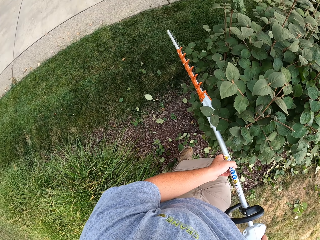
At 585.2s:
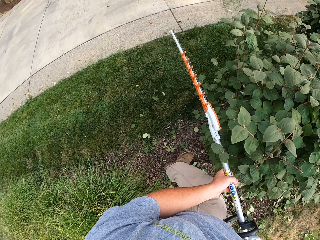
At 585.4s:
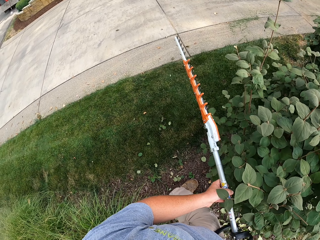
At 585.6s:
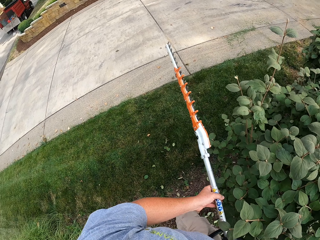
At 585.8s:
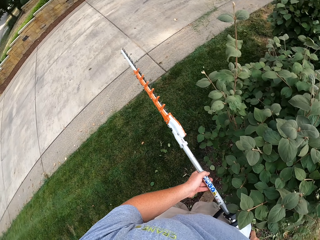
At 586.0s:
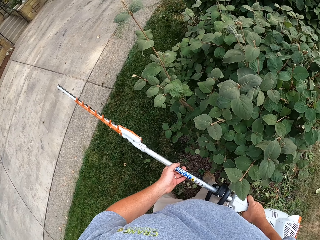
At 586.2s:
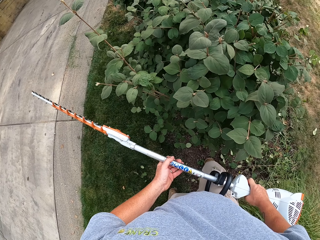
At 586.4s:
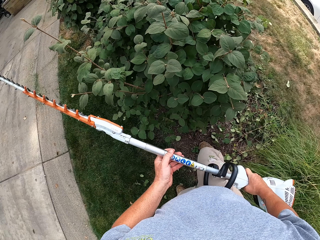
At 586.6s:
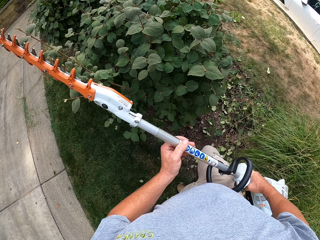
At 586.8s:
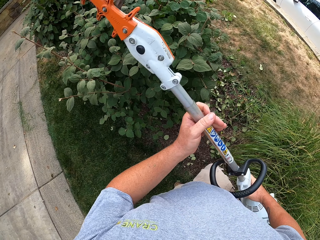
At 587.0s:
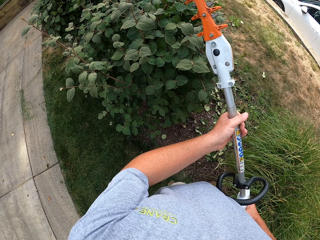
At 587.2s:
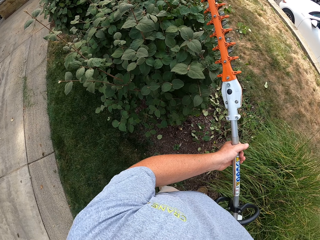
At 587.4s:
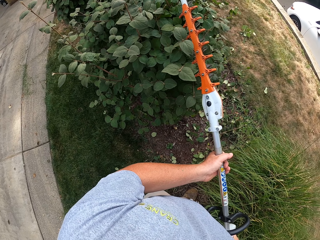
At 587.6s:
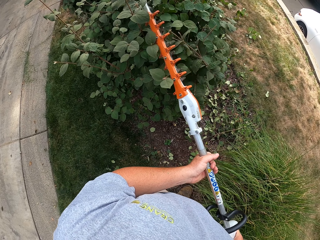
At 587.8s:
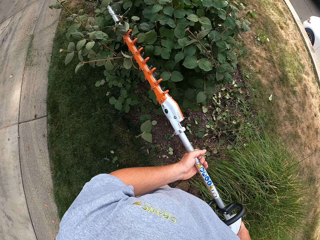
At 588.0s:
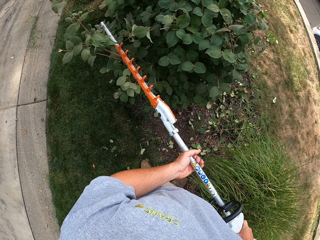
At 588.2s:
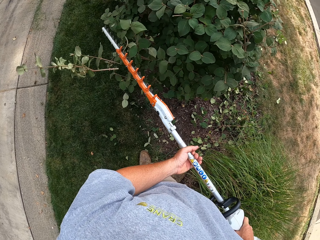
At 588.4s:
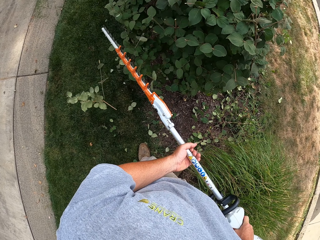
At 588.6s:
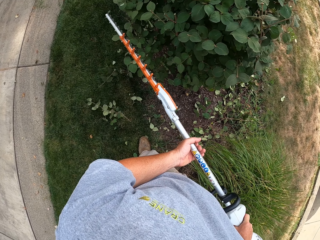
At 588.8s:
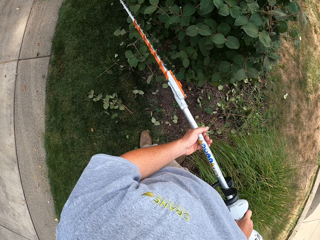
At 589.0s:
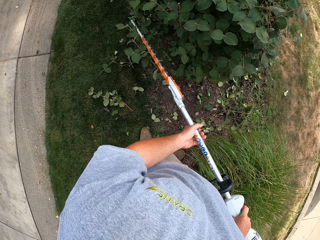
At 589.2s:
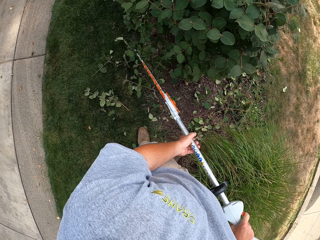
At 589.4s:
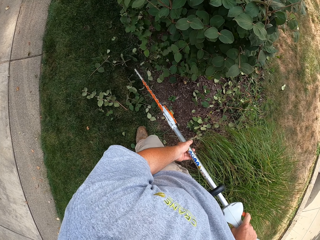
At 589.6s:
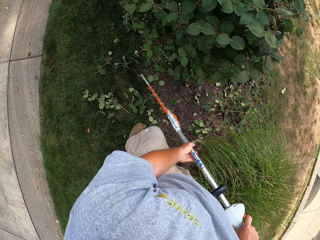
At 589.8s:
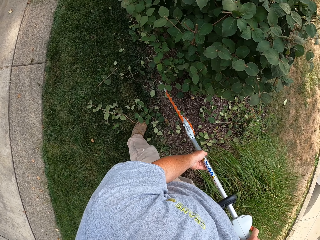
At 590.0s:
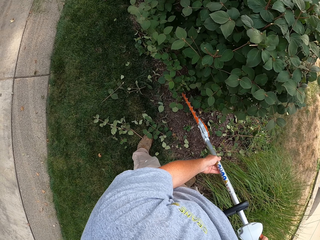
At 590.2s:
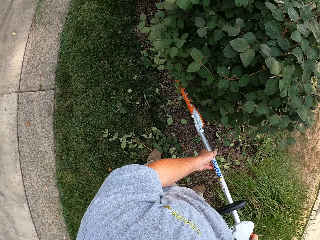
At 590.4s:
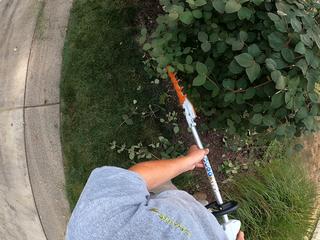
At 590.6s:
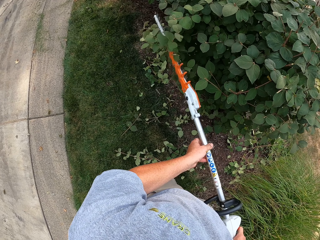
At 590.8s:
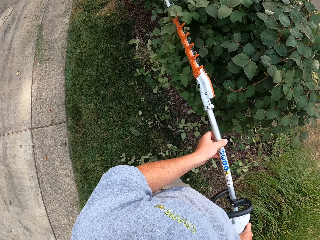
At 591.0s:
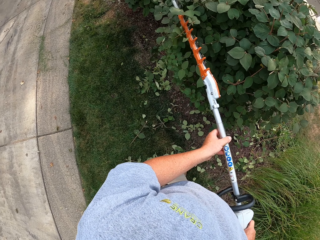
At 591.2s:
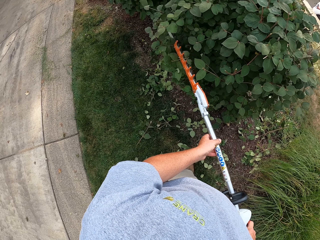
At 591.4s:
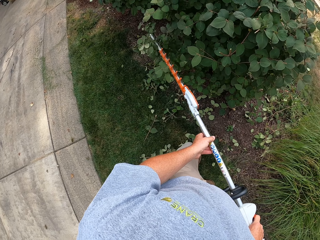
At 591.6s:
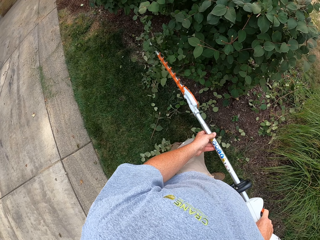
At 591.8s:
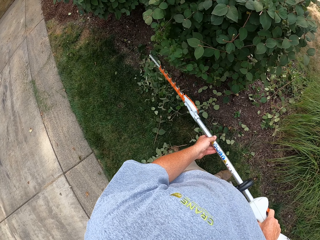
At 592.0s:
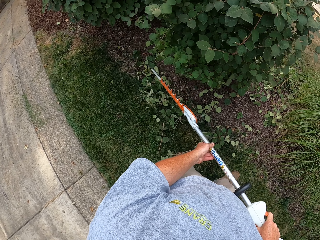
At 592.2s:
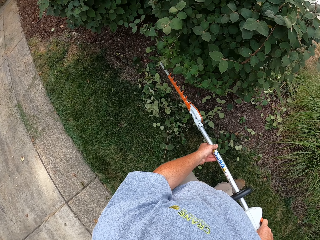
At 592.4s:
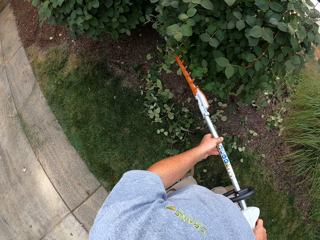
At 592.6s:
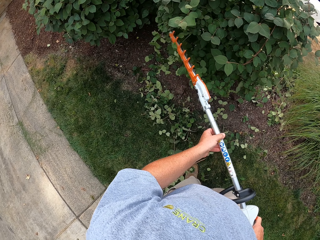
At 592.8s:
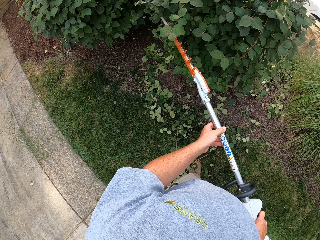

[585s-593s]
The camera wearer lifts the trimming machine. They trim the plant.

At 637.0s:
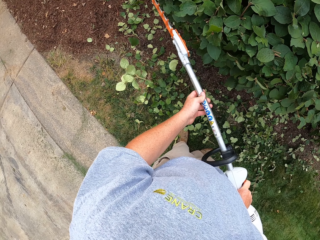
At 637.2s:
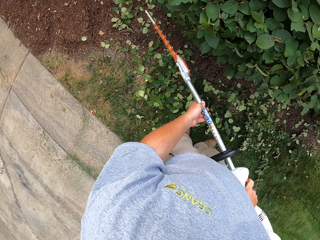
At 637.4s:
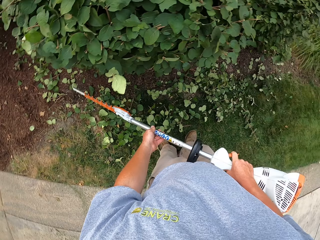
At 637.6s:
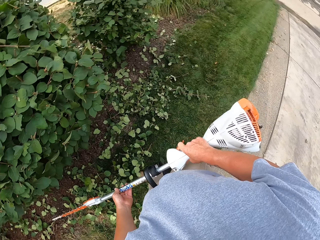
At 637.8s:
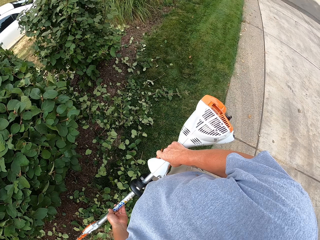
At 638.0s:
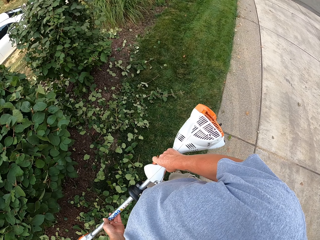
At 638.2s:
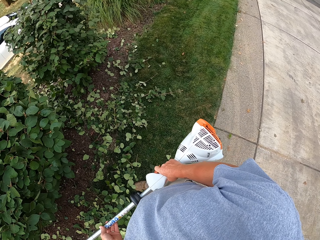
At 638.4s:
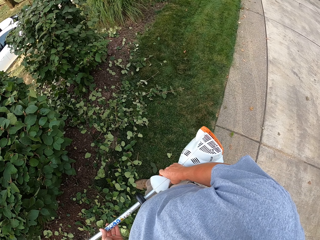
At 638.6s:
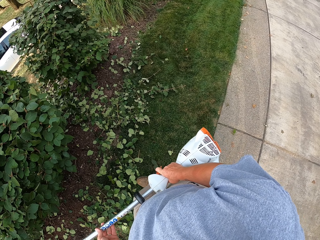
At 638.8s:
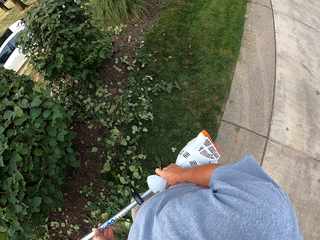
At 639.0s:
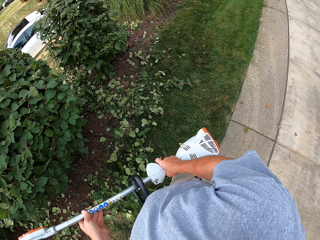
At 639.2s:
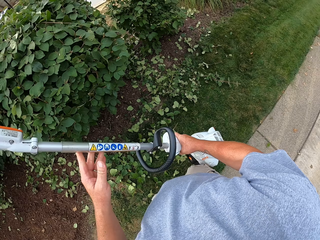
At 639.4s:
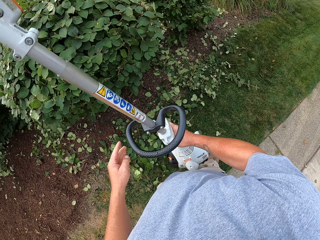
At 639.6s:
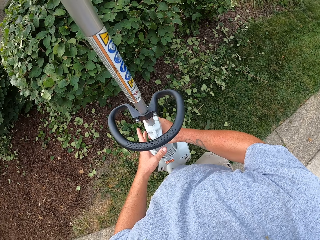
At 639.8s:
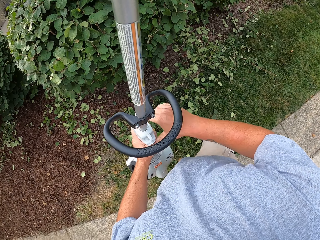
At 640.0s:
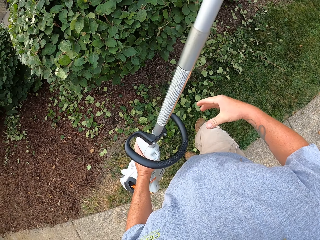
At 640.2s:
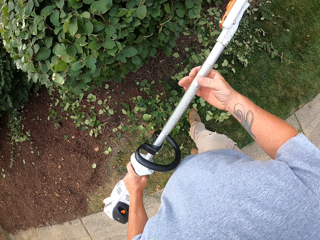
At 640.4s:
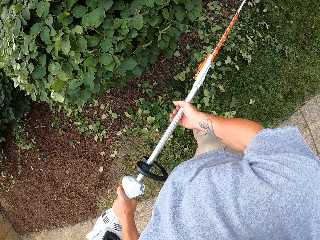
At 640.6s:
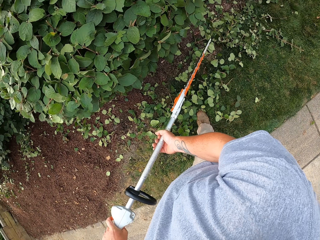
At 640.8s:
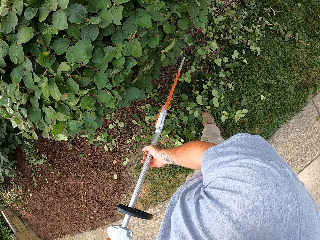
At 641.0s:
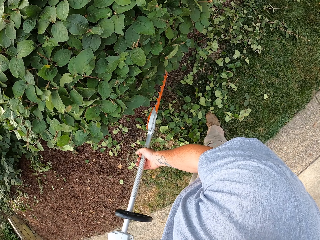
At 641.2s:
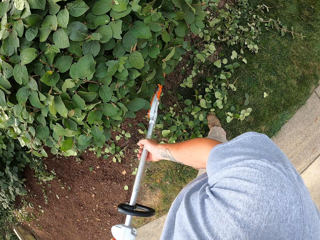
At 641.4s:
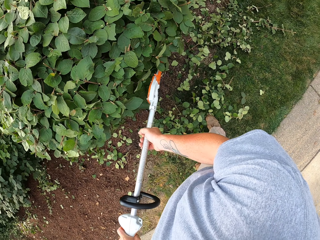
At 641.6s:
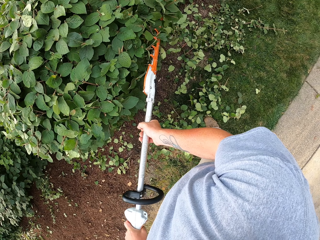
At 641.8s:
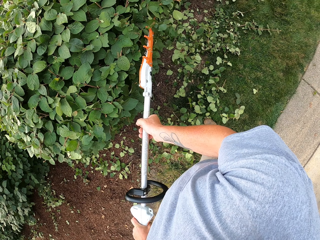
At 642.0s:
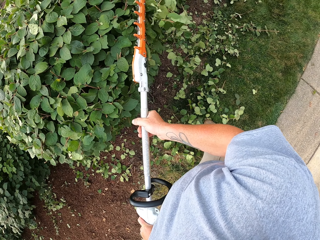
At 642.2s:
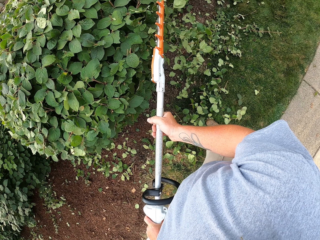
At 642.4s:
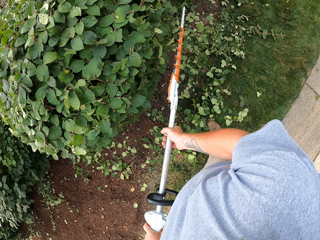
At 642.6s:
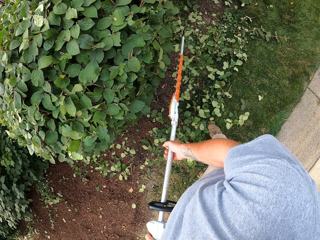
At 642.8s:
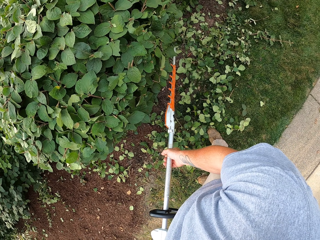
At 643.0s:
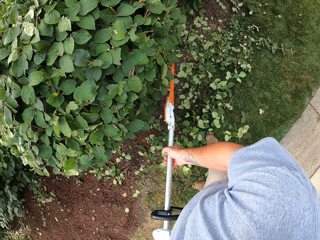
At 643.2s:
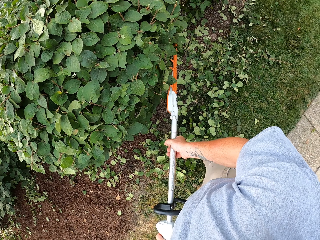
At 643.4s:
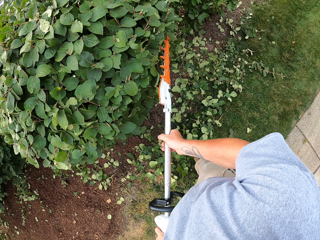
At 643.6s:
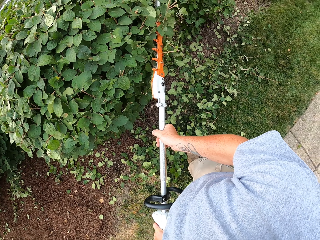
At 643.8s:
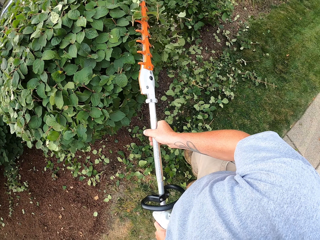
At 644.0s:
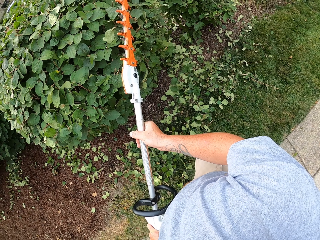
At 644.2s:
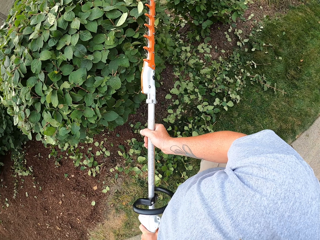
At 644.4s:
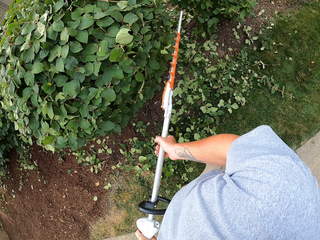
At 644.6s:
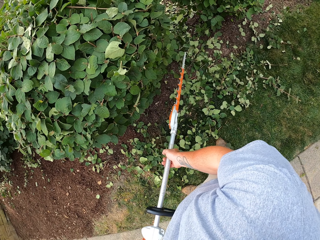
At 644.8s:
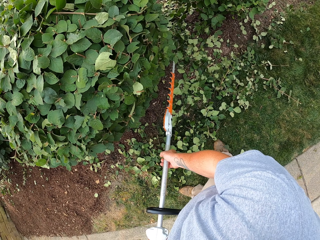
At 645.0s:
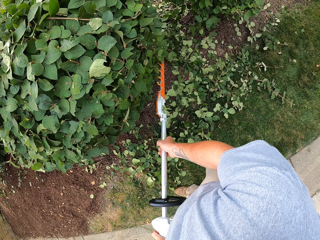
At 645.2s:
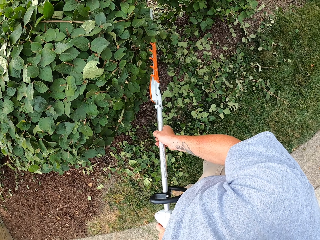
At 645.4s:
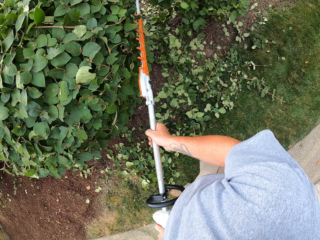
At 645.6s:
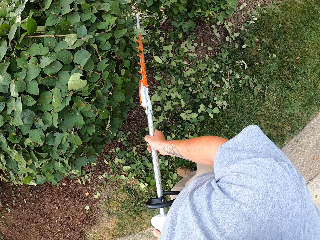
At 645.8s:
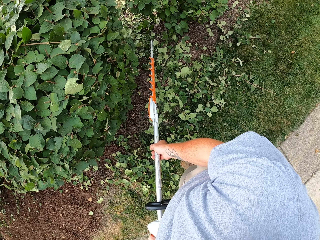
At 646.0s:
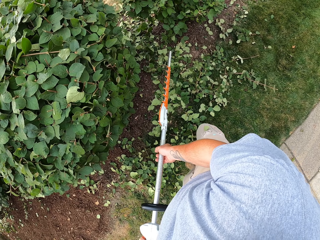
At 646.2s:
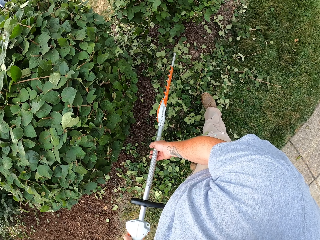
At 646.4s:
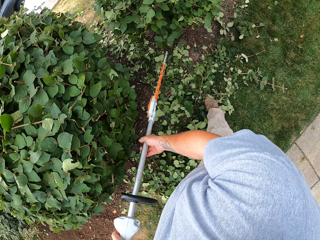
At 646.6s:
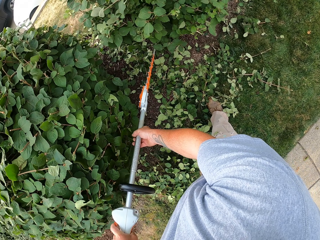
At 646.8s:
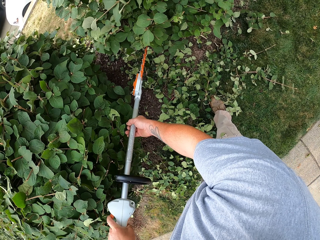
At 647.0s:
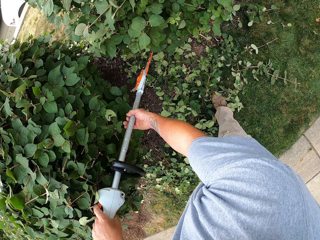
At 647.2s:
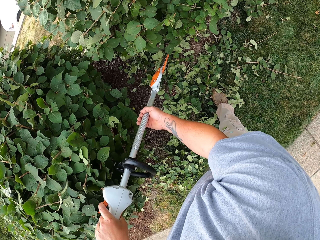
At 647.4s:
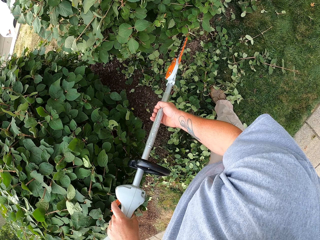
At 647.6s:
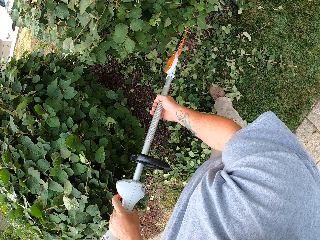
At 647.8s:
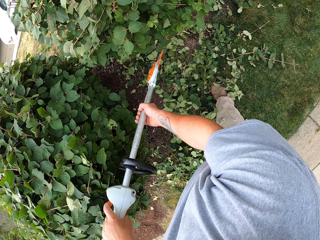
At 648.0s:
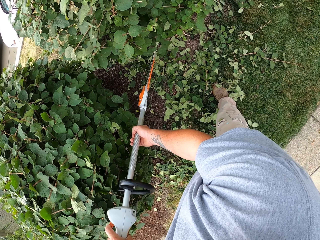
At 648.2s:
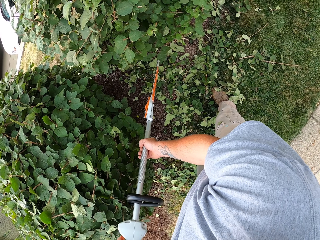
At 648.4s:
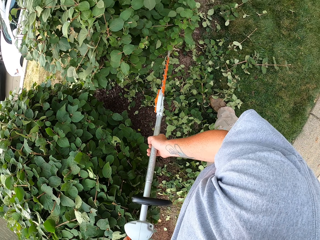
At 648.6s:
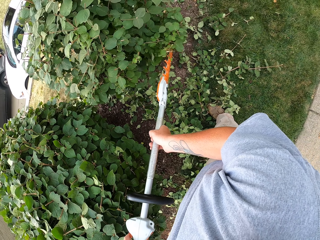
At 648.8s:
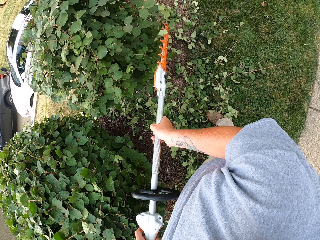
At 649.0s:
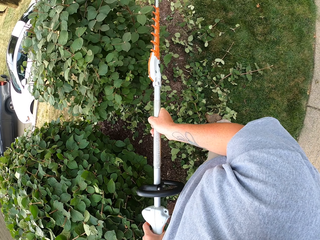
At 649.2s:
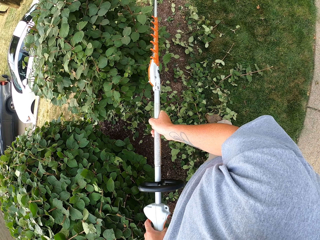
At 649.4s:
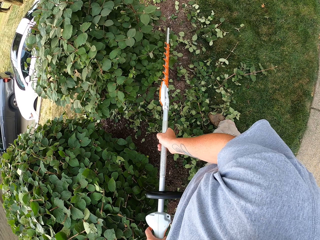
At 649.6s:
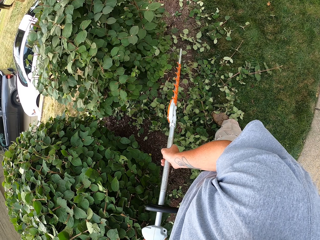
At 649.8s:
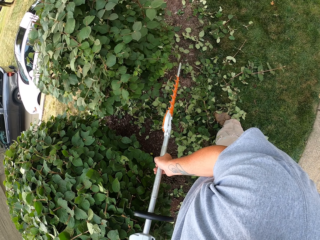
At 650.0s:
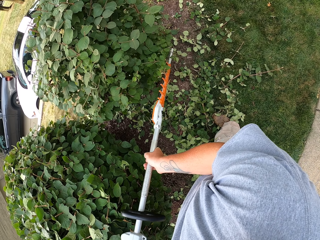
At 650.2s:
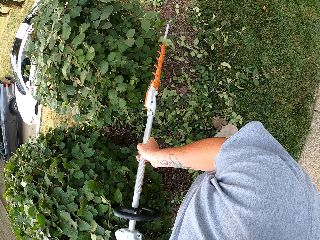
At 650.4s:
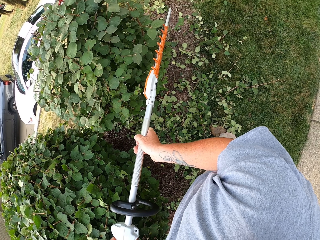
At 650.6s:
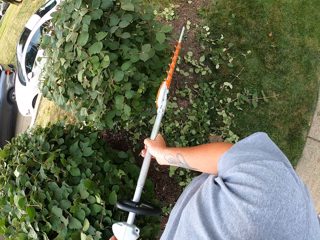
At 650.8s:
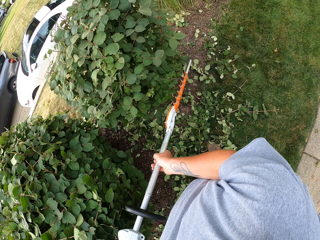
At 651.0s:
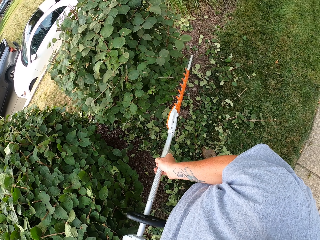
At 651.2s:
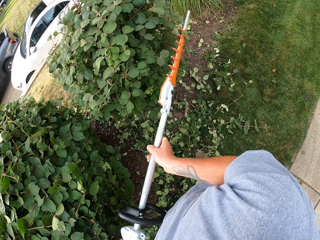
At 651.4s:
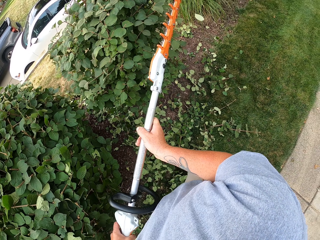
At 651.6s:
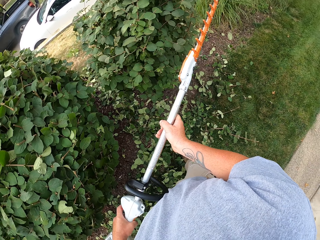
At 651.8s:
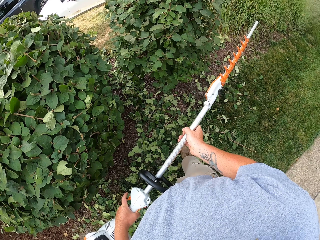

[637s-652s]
The camera wearer turns. They exchange the hedge trimmer to the left hand. They lift the machine. They hold the hedge trimmer with both hands. They cut the flowers with the hedge trimmer.
